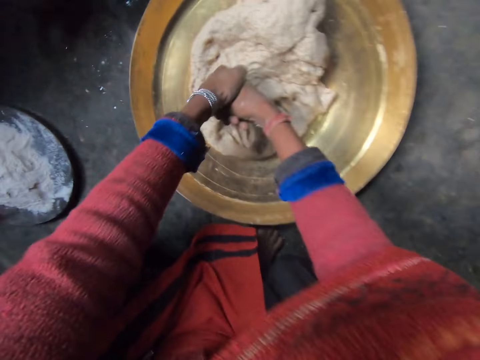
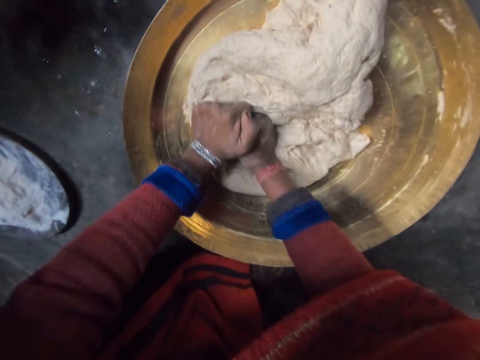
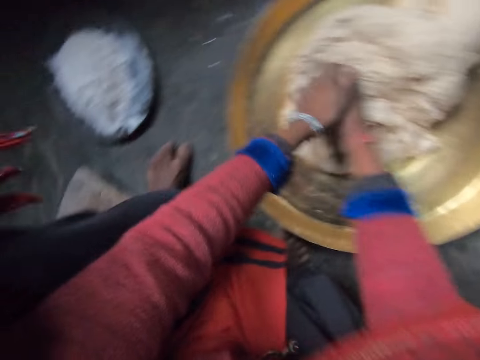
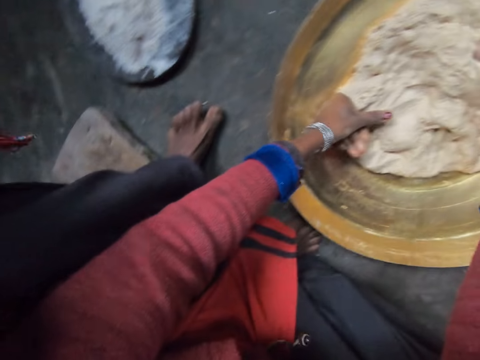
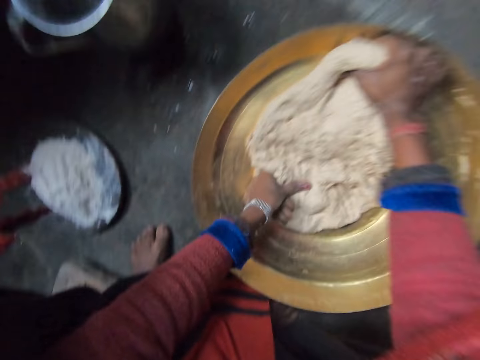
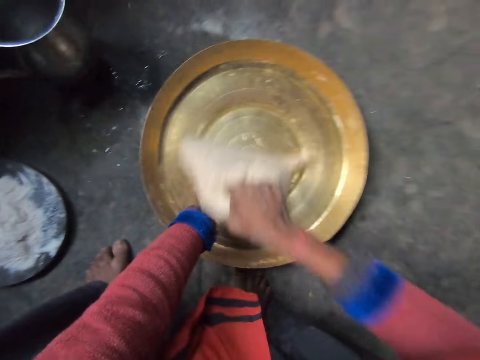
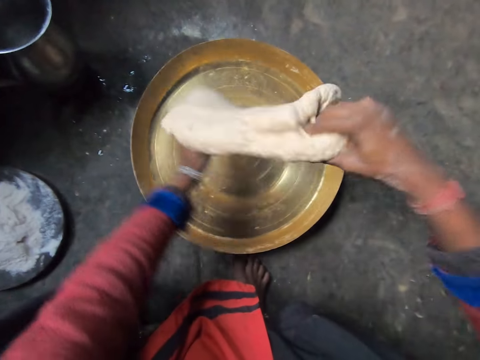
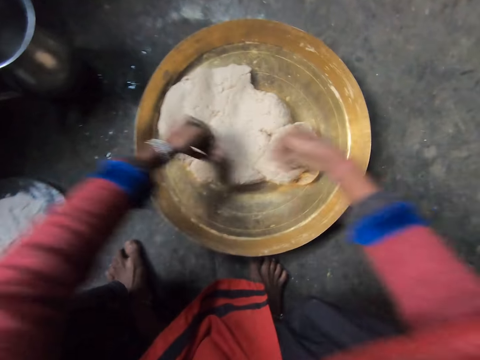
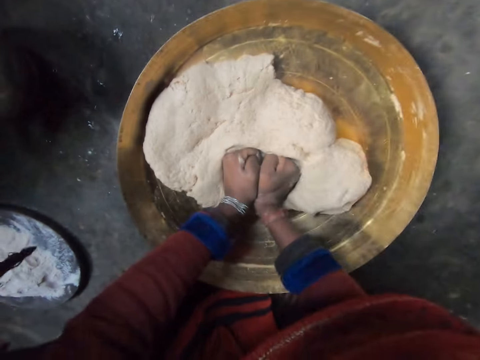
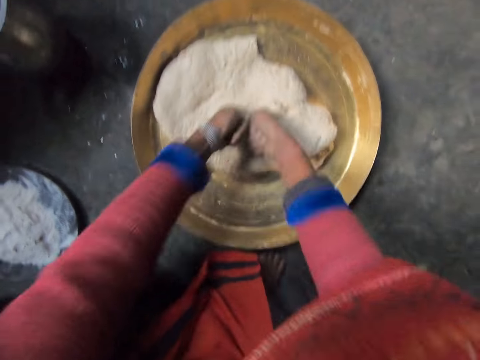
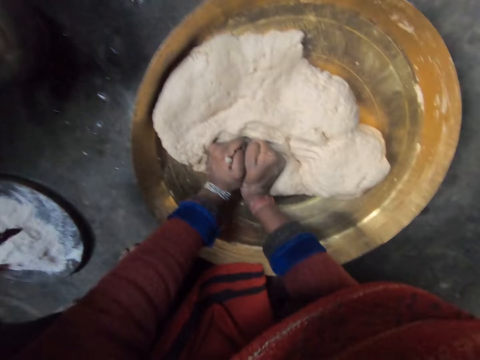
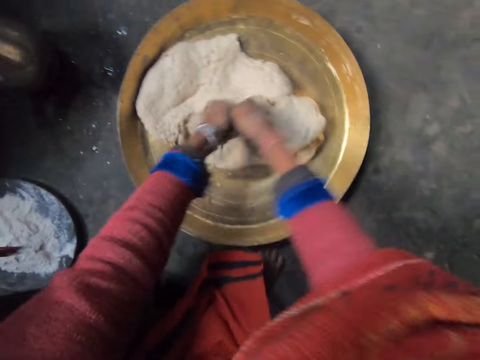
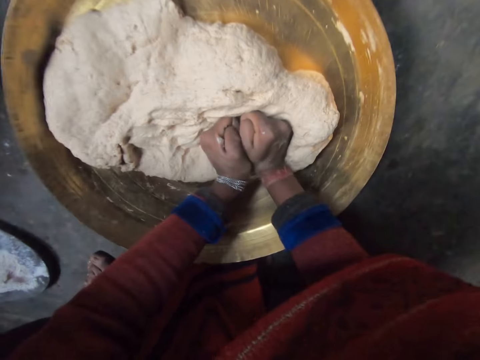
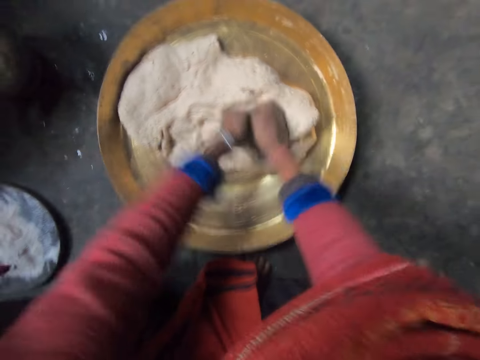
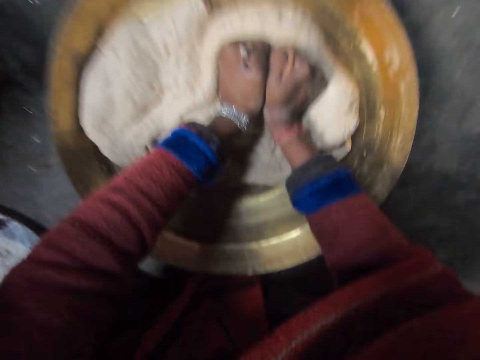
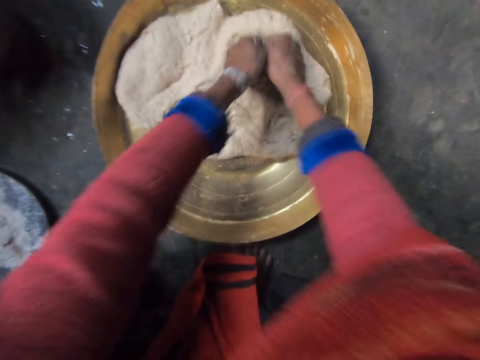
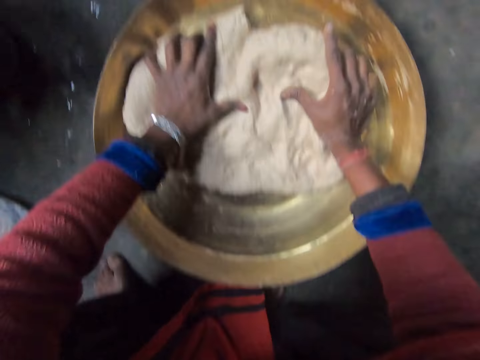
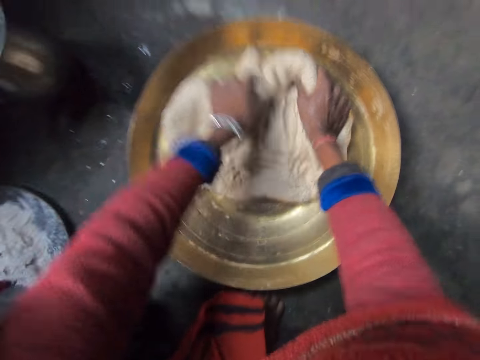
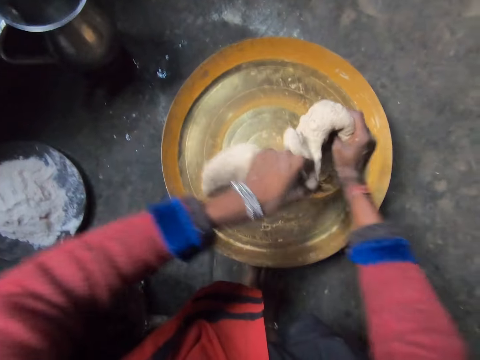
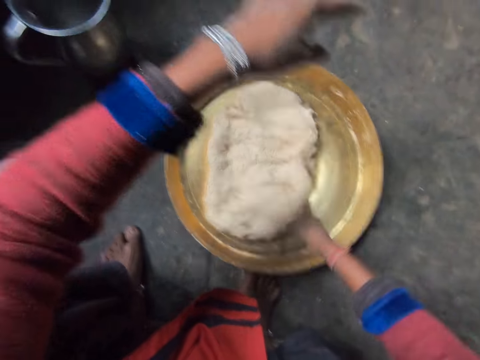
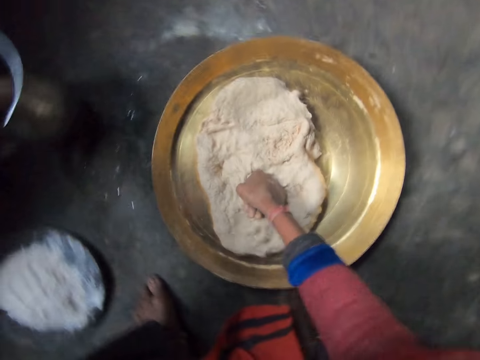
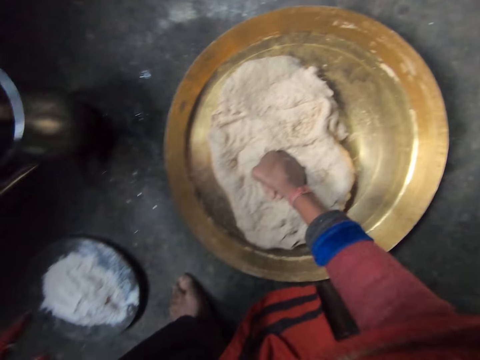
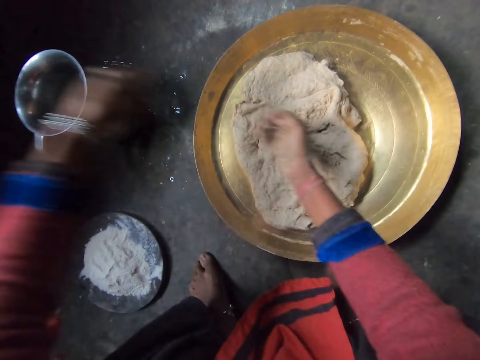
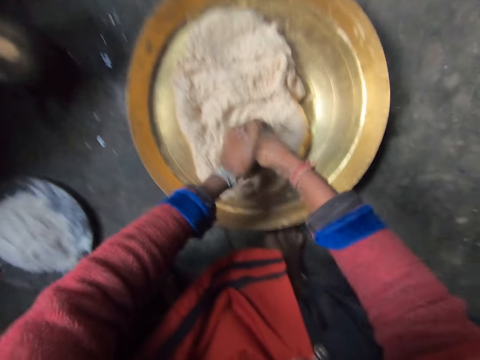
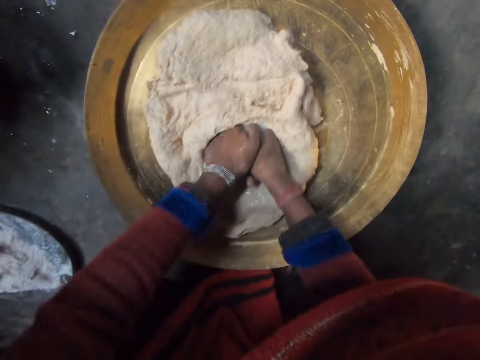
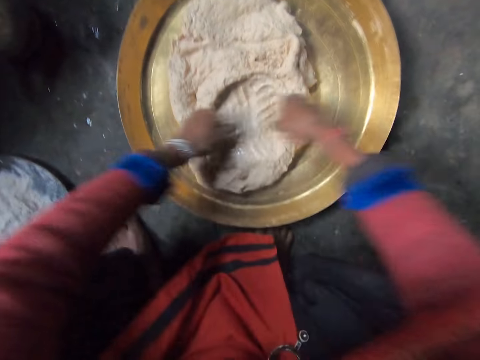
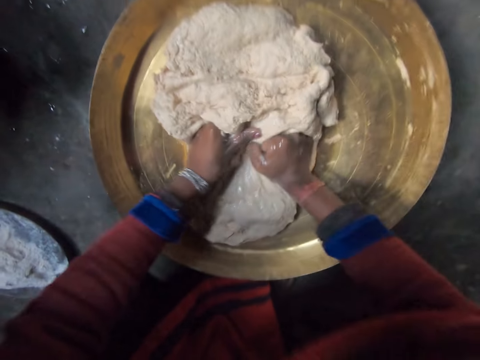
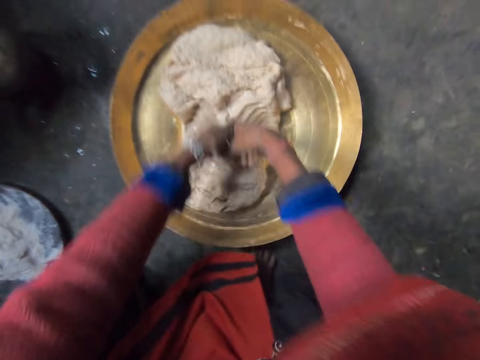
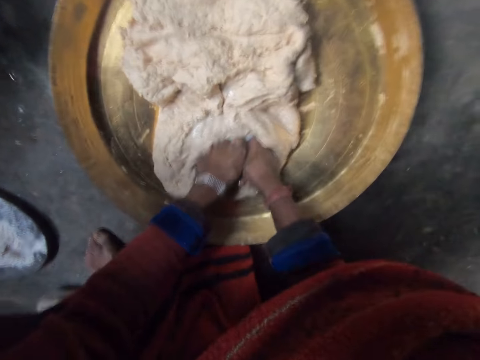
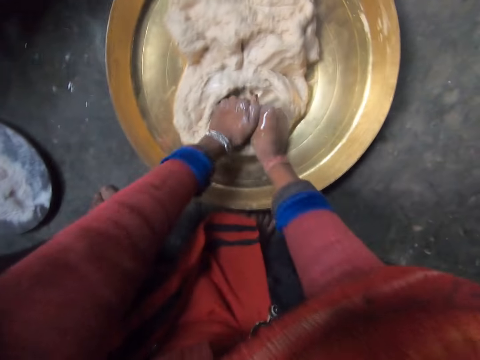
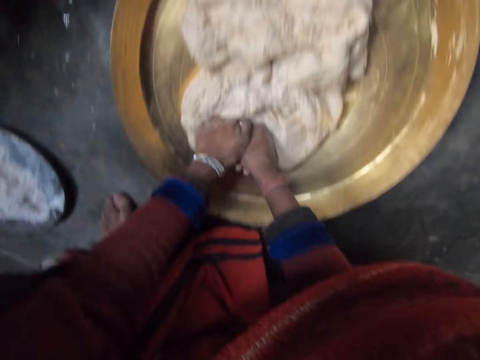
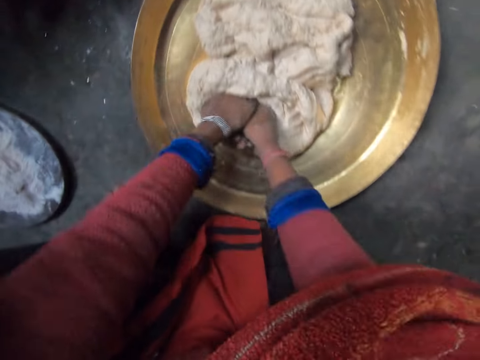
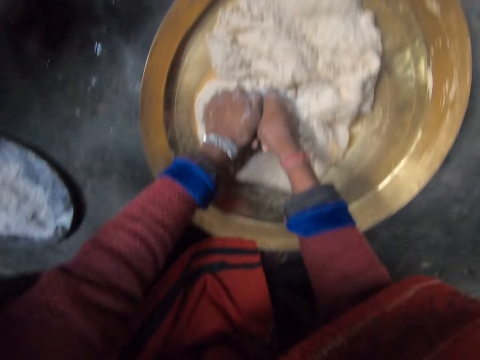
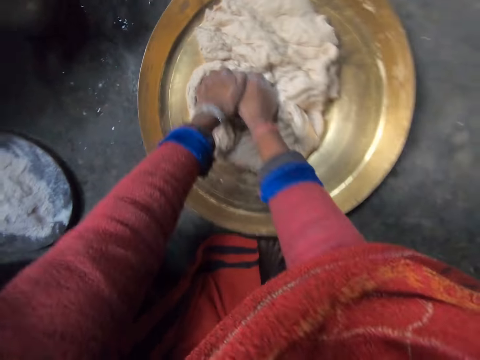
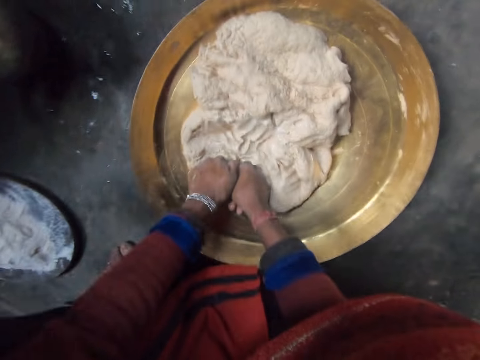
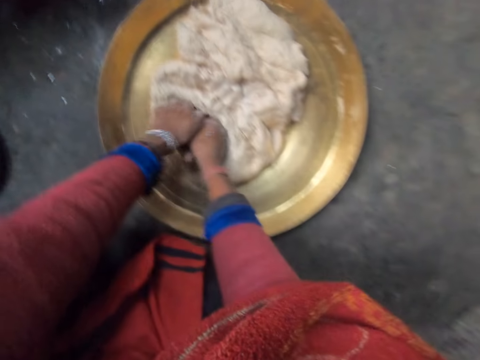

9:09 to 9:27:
The camera wearer grabs the dough with her hand, lifts the dough, puts the dough in the tray and kneads the dough with both hands. She dips her left hand into a container of water on the floor. She rubs her hands together. She applies water on her hands. She kneads the flour dough with her hands.

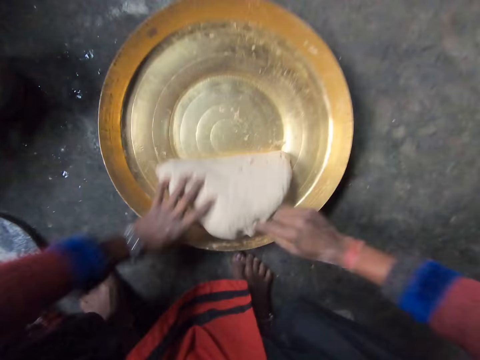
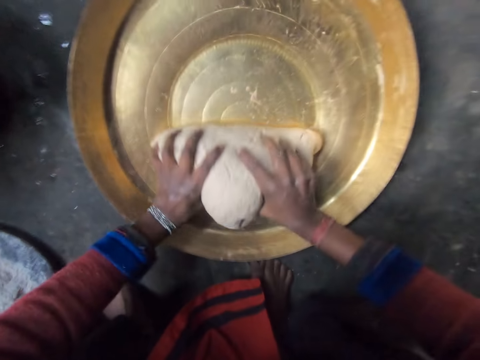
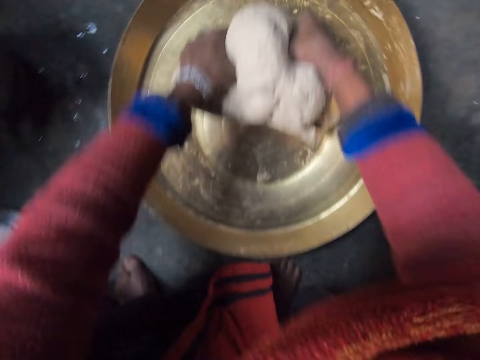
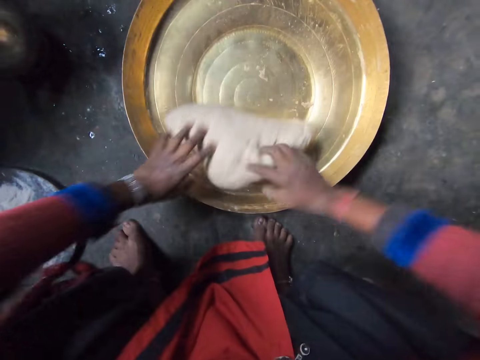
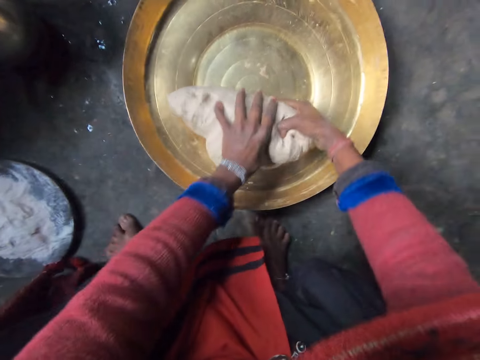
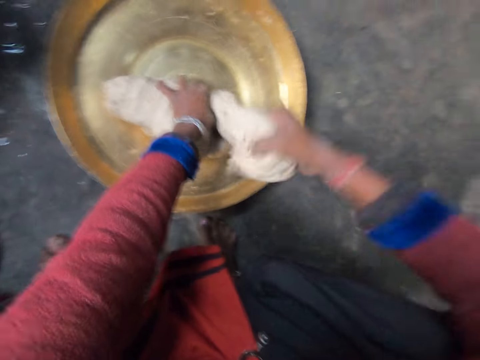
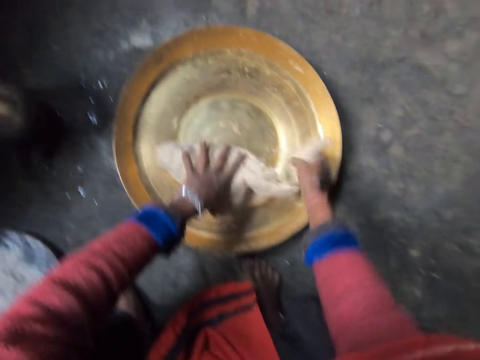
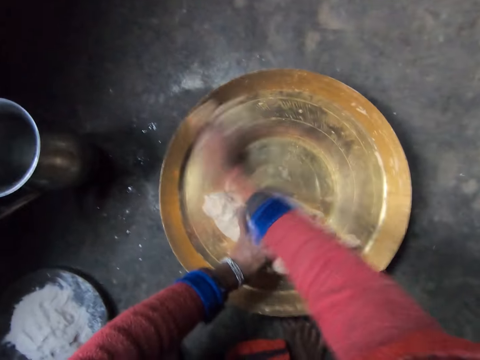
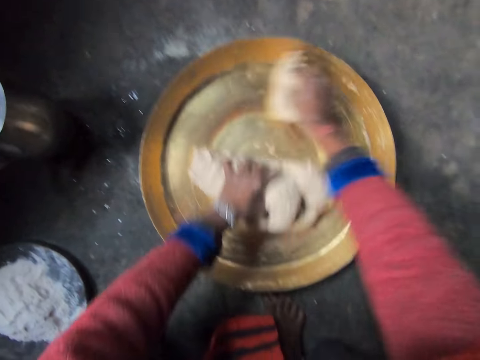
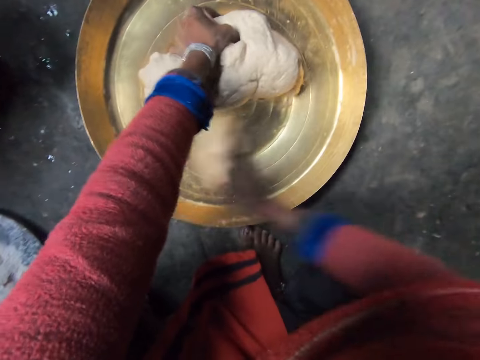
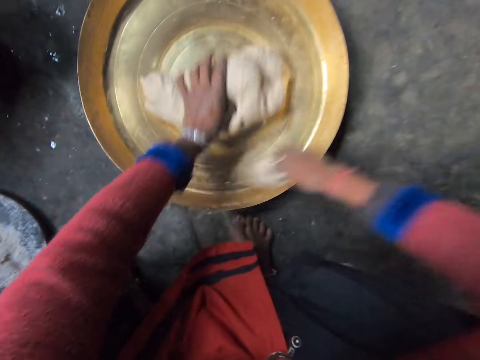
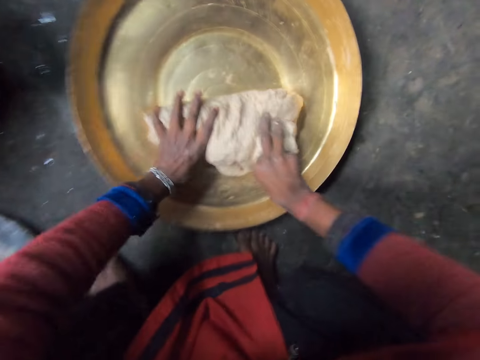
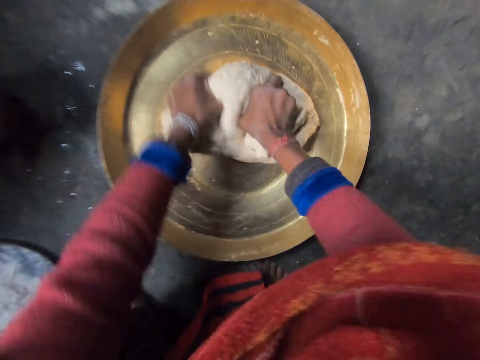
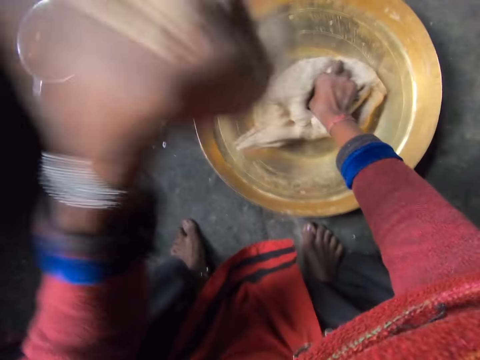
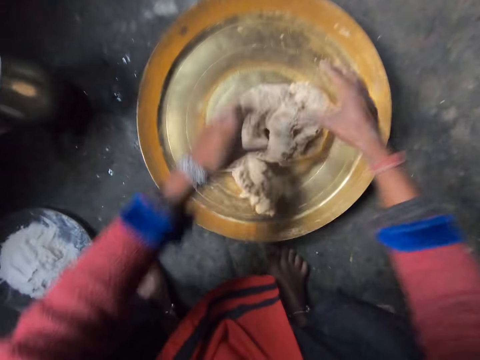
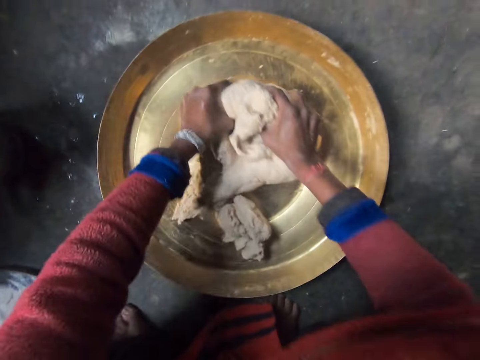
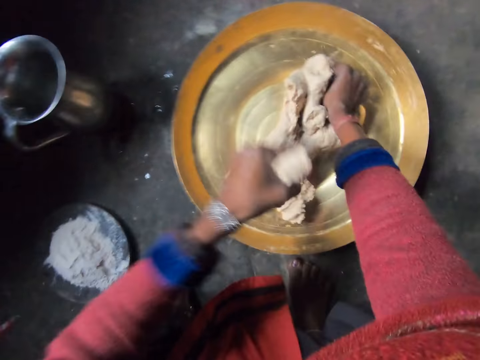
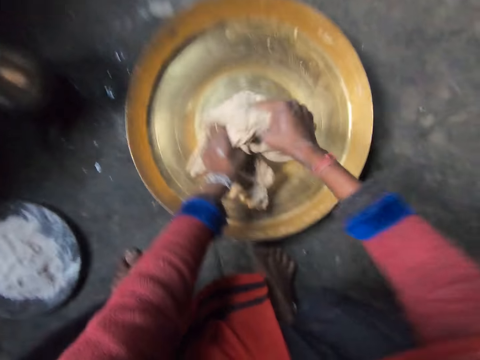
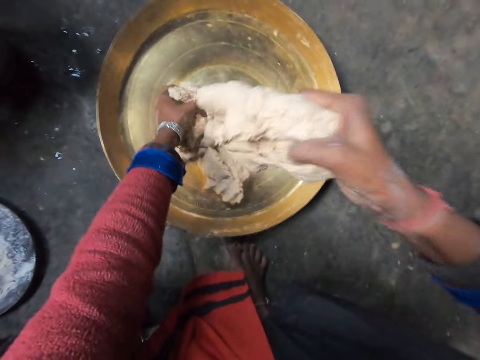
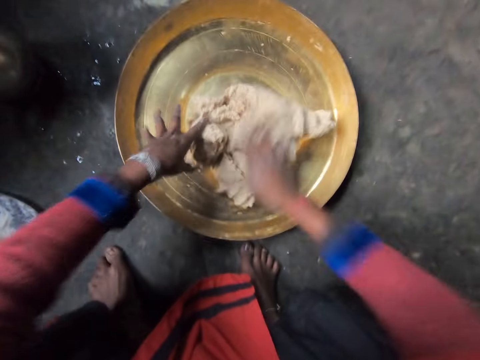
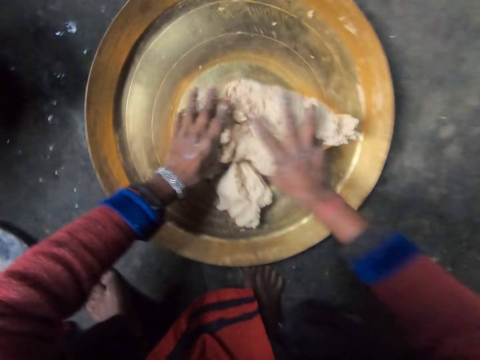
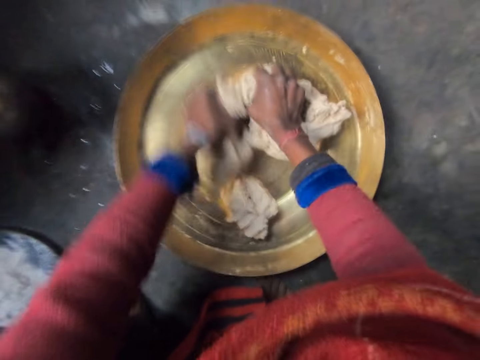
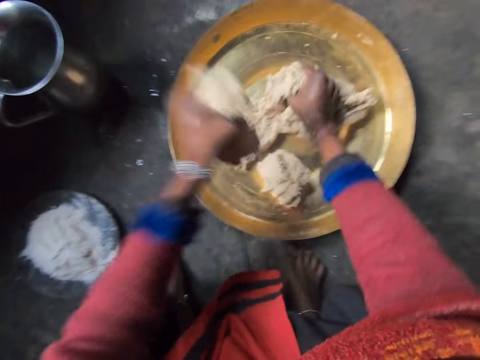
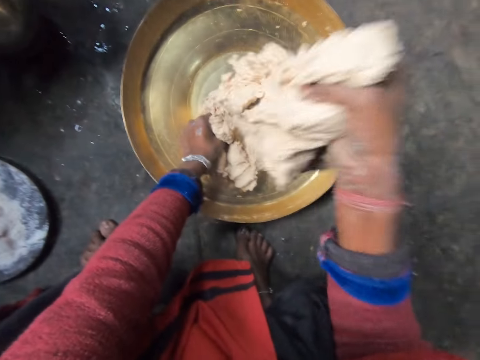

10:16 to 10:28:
The camera wearer tears the dough. She cleans the tray or steel plate with the dough in her right hand. She kneads the flour dough with her hands. She tears the dough. She drops the dough in the steel plate. She kneads the dough using her hands. She tears the dough.
